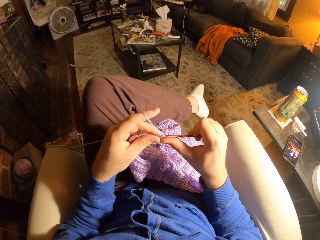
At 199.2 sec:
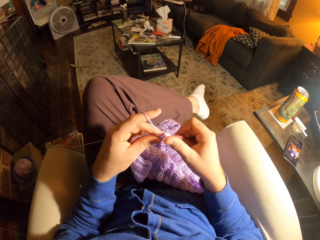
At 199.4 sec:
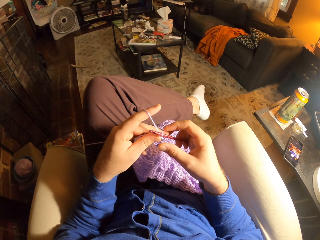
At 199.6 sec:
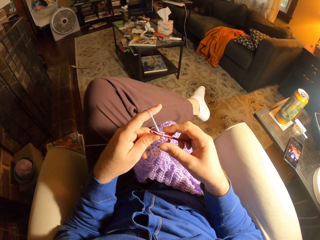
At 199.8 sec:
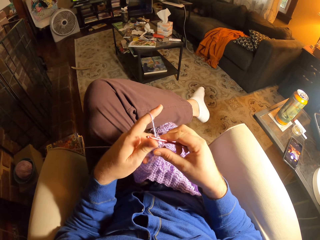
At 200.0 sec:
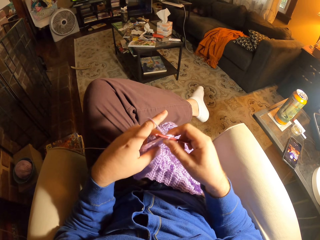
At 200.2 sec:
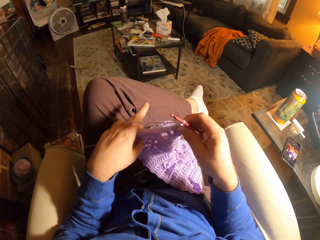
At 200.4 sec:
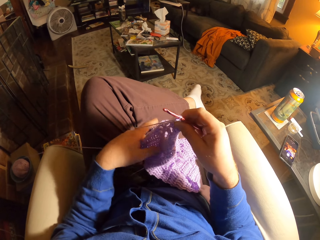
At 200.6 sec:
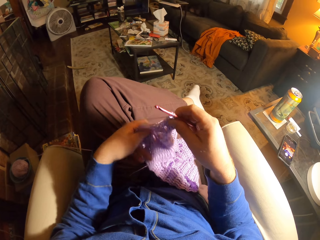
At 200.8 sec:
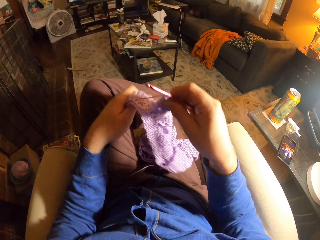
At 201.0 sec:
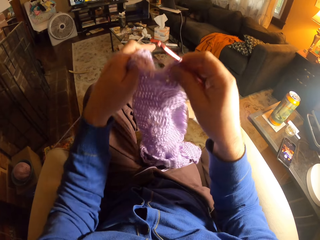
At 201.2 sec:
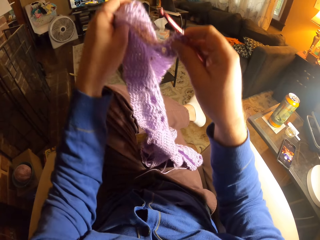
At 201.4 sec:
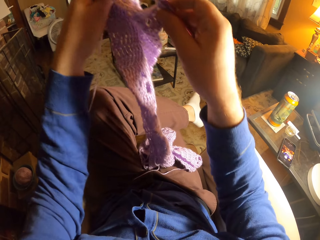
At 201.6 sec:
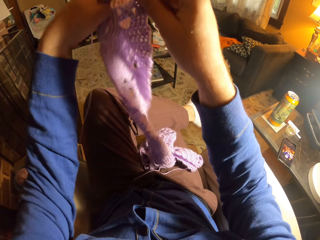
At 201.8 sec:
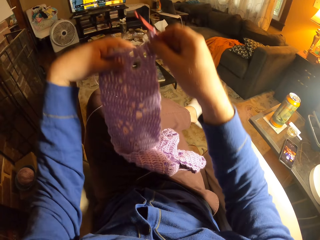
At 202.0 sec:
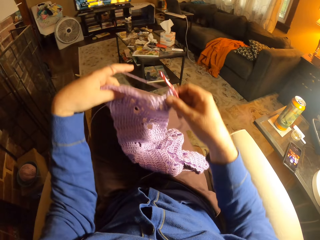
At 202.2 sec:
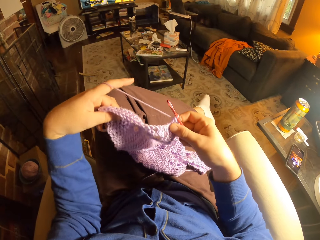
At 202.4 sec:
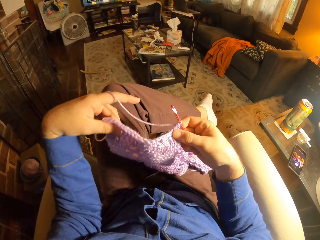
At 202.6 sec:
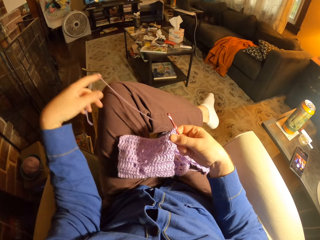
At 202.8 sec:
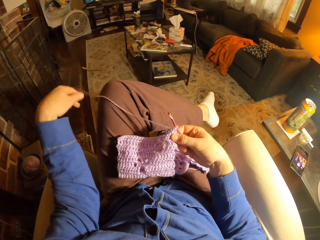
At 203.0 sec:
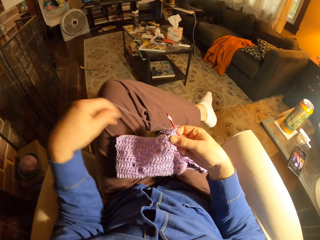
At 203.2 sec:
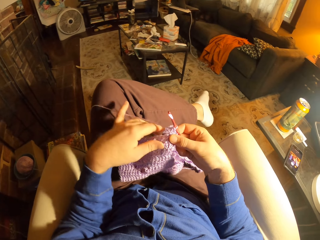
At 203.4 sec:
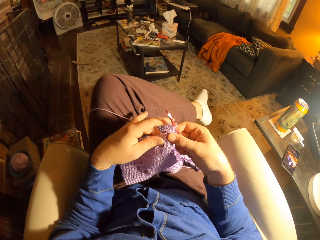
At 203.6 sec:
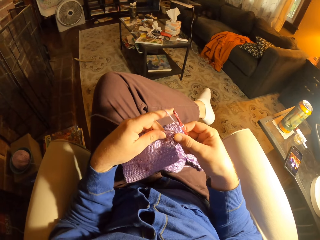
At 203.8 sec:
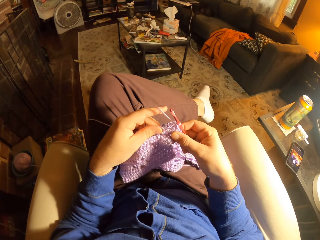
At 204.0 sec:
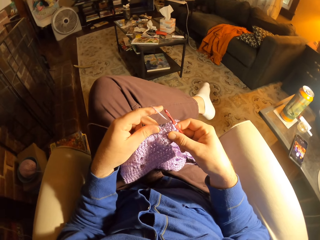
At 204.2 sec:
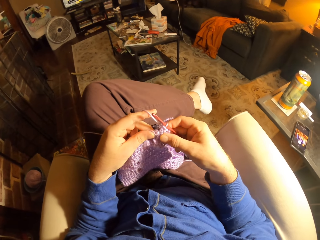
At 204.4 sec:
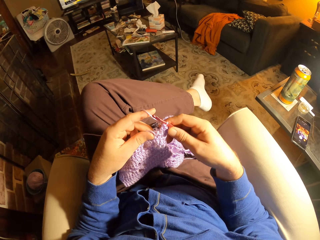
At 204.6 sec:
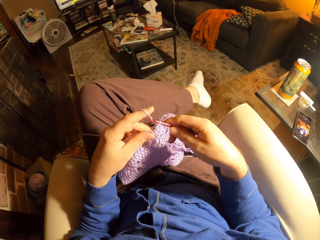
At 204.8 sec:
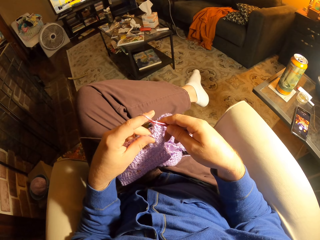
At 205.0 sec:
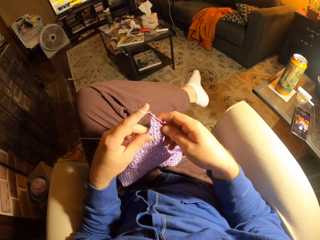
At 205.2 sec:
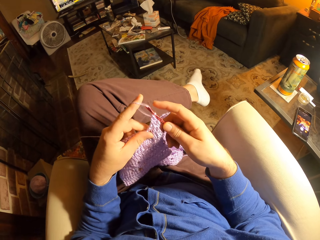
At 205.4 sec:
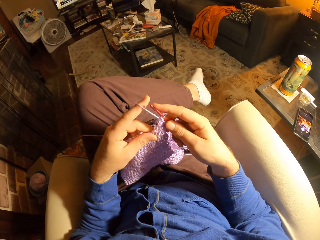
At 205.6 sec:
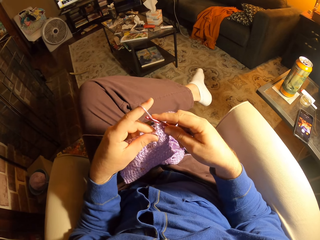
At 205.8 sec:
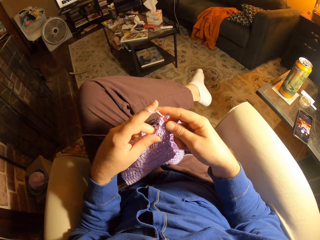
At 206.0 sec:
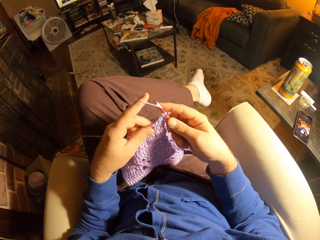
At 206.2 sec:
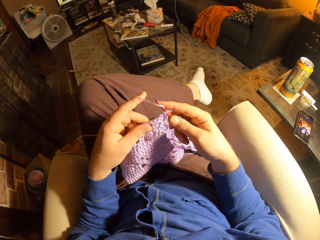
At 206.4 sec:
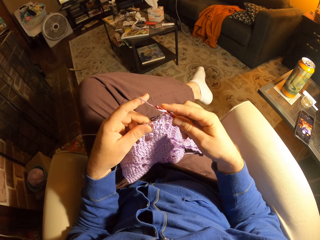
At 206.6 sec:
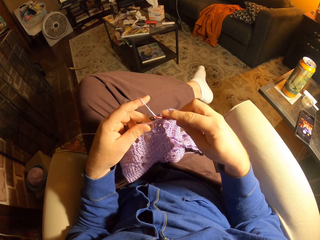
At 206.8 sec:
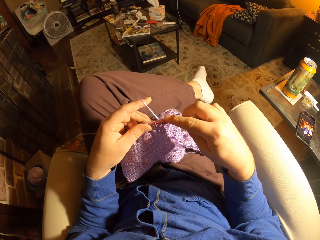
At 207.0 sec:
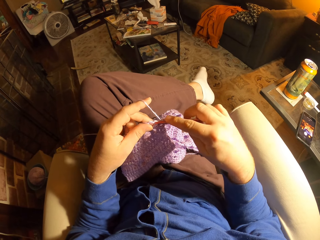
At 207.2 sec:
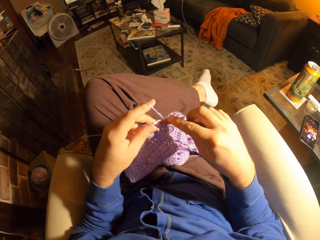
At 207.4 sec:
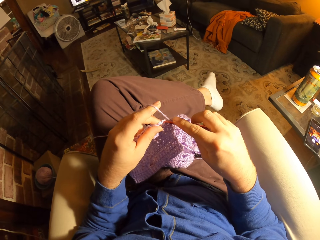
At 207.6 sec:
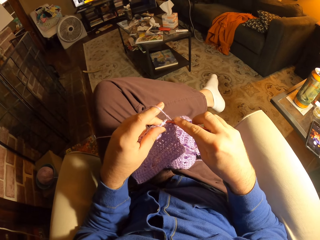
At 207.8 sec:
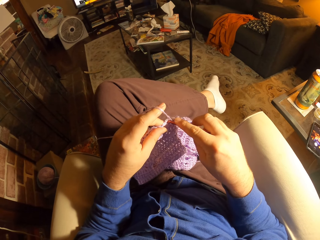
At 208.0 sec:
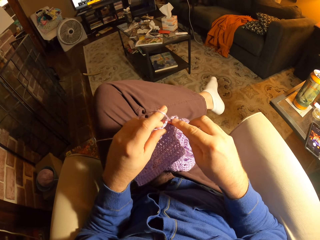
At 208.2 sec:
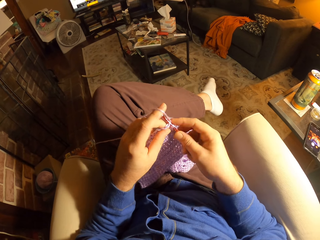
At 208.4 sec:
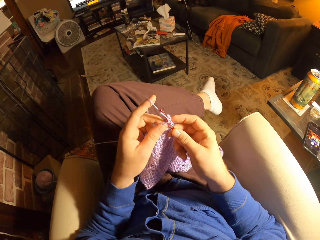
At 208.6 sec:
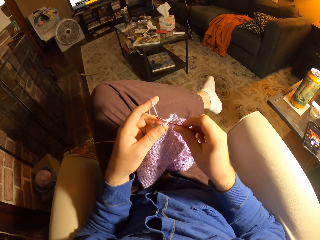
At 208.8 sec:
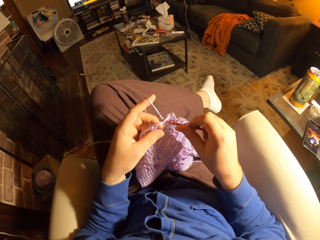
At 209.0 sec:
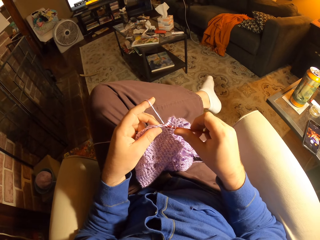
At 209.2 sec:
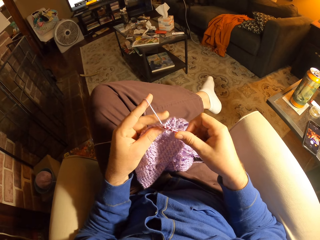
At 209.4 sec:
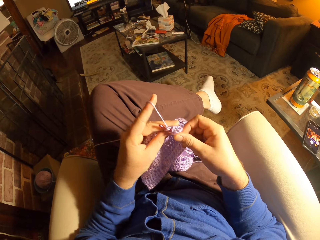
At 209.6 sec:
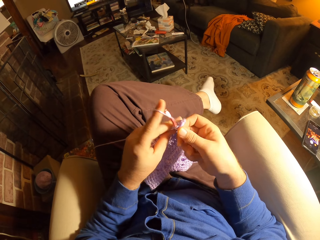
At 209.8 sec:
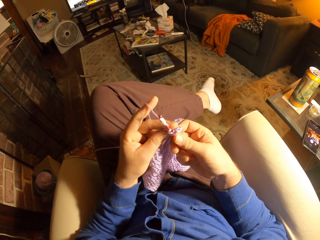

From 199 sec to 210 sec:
The camera wearer lifts up the crocheted wool. She lowers the crocheted wool. She lets go of the wool. She holds the crocheted wool with her hand. She crochets with the crochet needle.

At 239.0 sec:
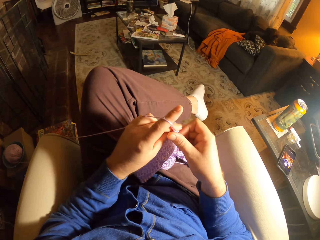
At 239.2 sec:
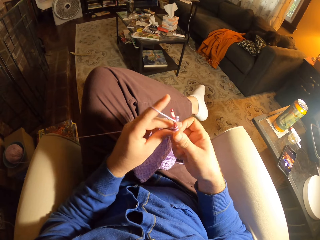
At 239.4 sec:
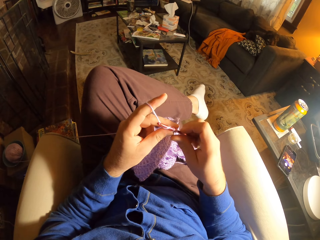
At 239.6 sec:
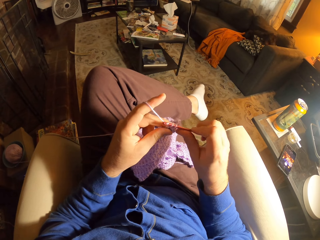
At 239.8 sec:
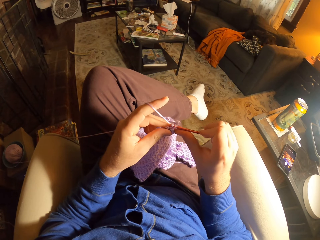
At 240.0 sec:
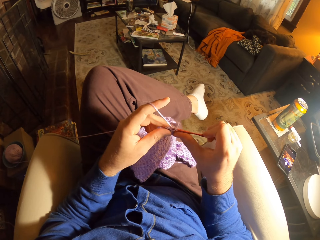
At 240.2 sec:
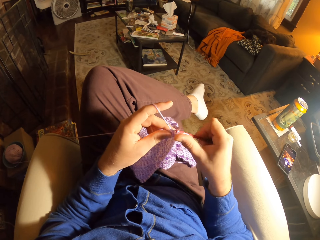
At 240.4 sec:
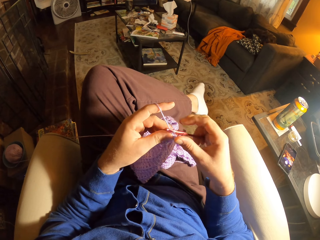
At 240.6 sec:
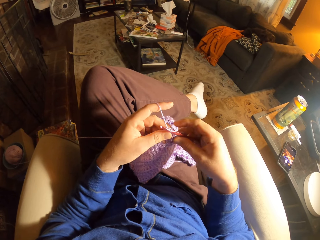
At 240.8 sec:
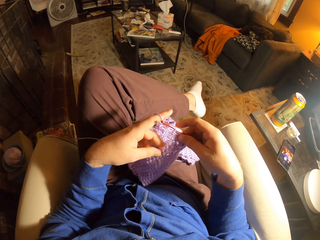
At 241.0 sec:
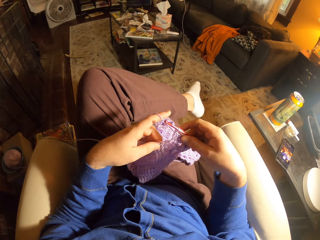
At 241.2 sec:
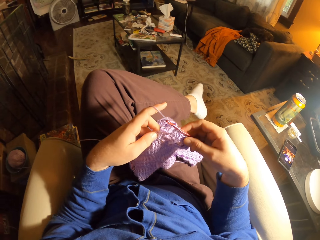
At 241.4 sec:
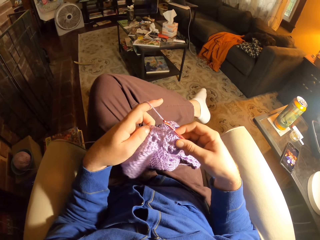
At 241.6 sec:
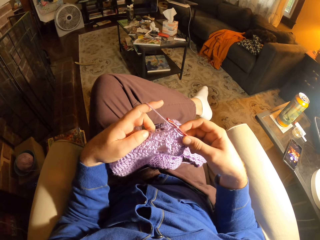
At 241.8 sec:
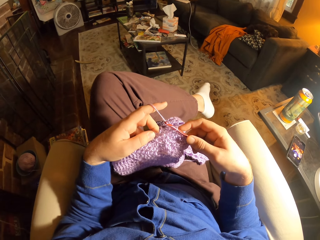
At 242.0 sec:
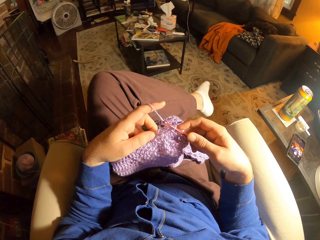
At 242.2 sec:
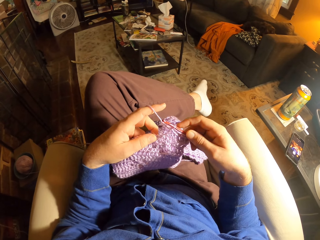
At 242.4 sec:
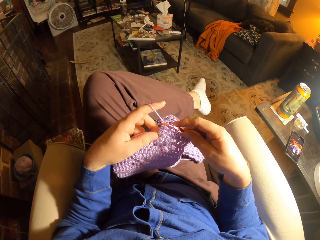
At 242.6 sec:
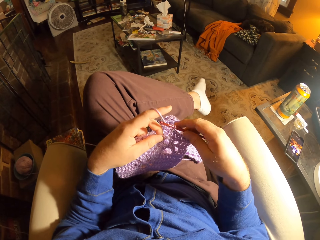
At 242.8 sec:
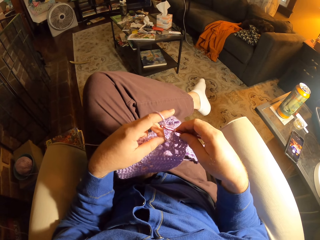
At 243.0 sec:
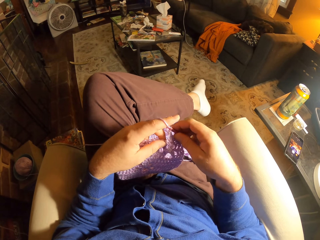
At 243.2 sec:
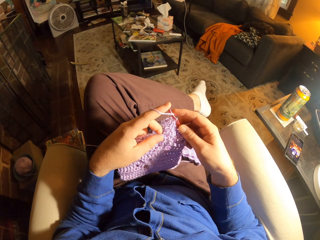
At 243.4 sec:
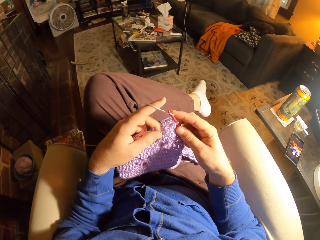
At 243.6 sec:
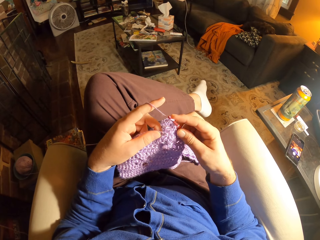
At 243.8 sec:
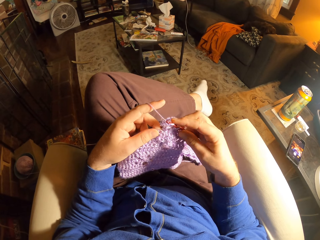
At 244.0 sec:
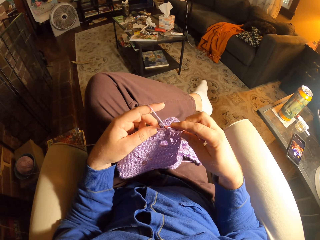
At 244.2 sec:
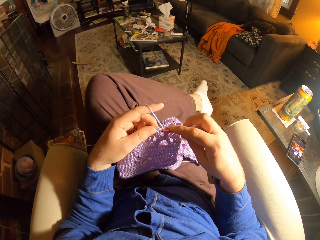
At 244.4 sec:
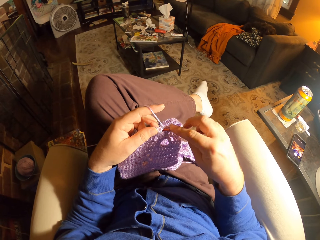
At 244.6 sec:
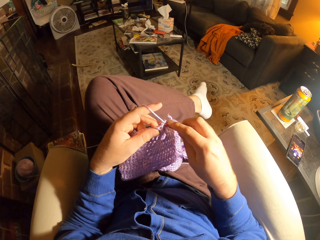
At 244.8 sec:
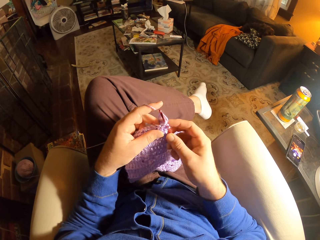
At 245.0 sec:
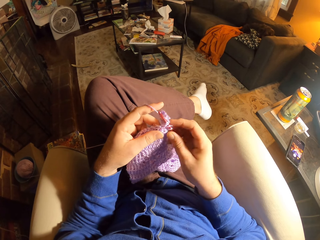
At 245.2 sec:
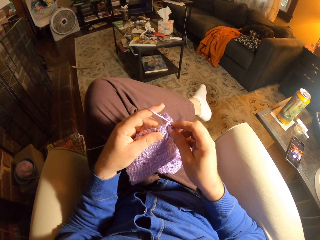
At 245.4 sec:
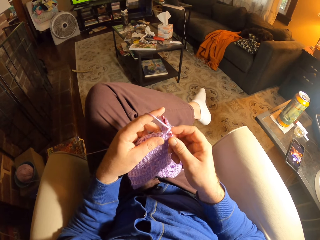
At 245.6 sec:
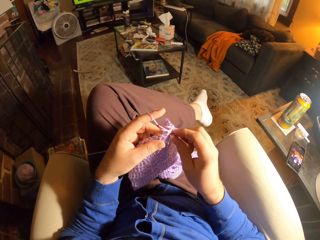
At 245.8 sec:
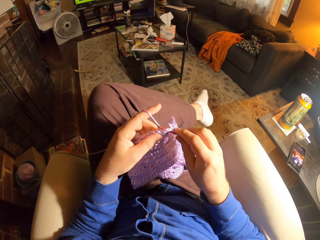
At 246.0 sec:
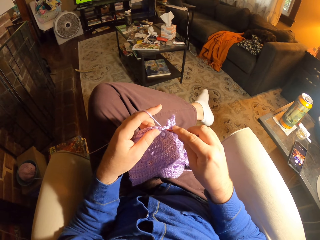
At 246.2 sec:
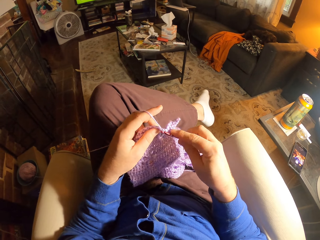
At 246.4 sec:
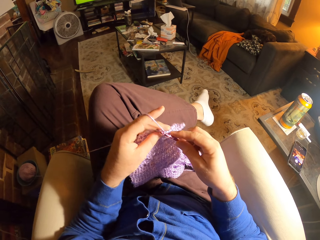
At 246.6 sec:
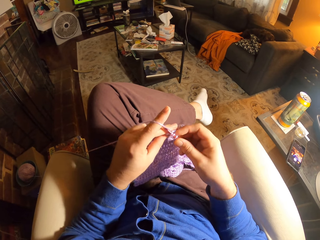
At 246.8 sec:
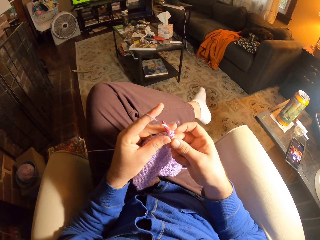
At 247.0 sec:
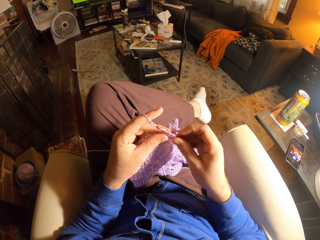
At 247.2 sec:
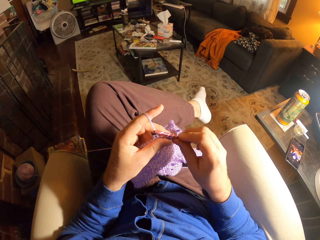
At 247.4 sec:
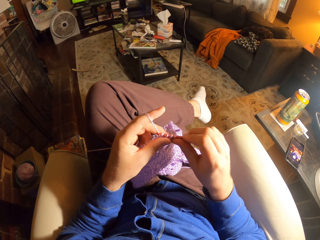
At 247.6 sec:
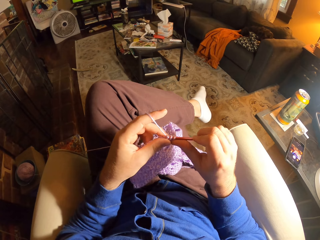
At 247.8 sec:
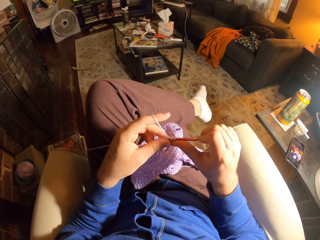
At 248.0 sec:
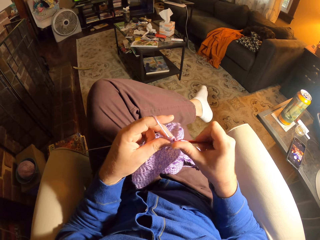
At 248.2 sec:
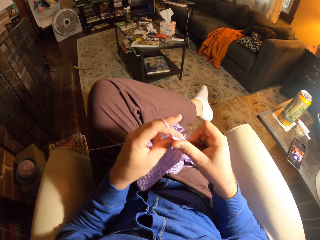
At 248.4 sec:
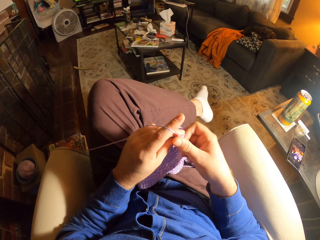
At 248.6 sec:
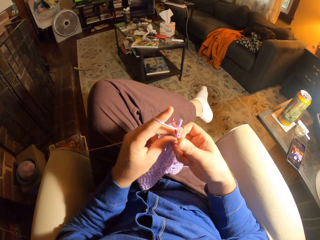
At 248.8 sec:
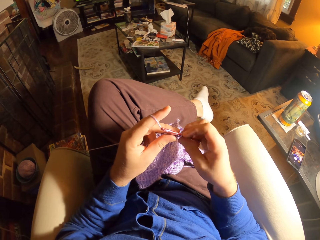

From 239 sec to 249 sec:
The camera wearer inspects the crocheted wool. They crochet with the crochet needle.
